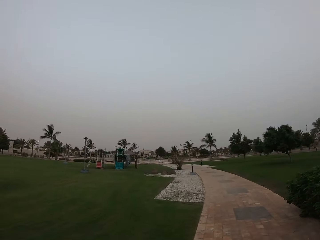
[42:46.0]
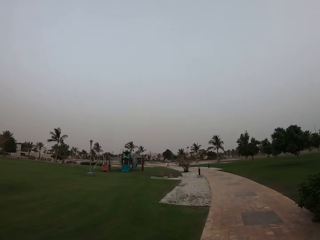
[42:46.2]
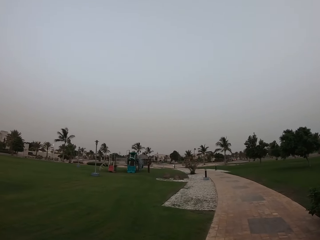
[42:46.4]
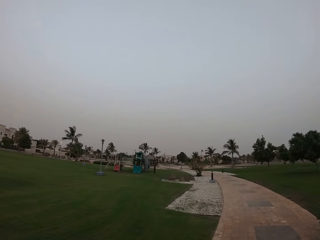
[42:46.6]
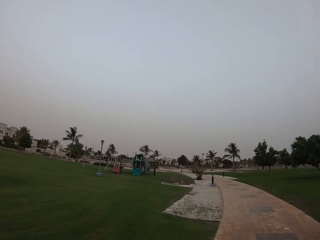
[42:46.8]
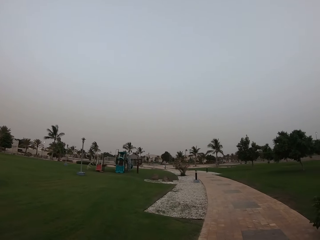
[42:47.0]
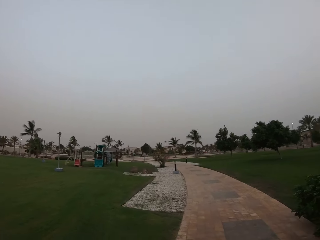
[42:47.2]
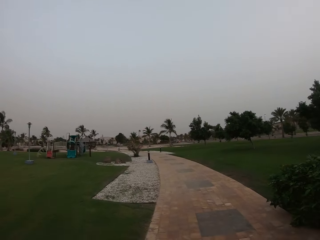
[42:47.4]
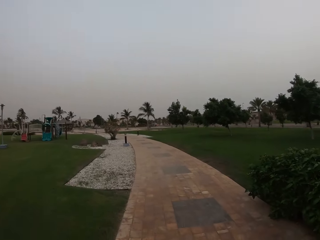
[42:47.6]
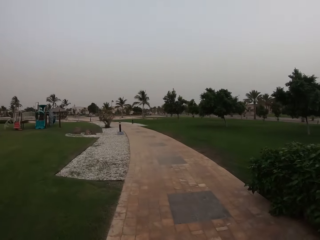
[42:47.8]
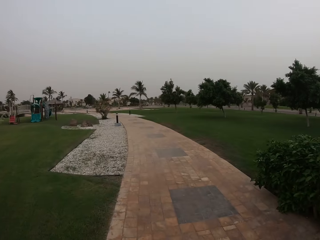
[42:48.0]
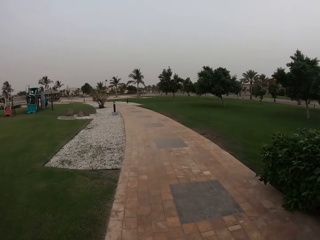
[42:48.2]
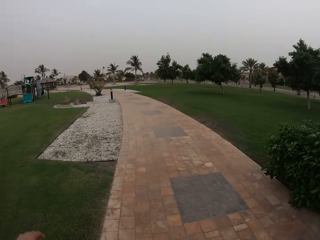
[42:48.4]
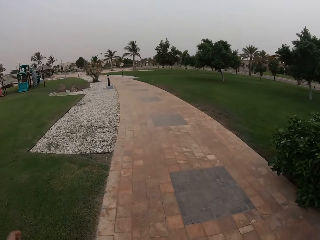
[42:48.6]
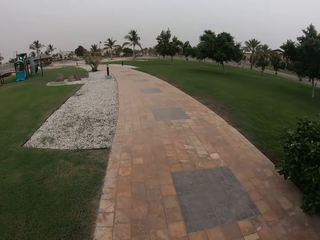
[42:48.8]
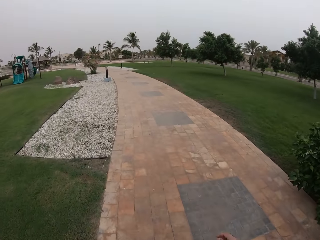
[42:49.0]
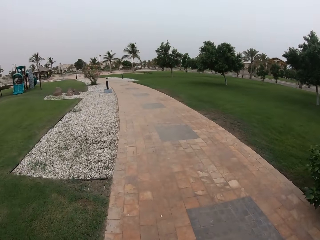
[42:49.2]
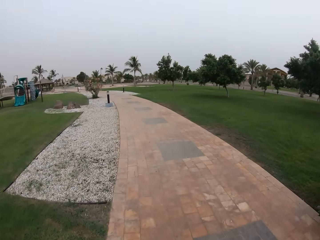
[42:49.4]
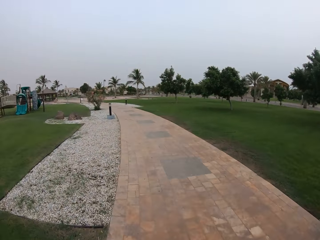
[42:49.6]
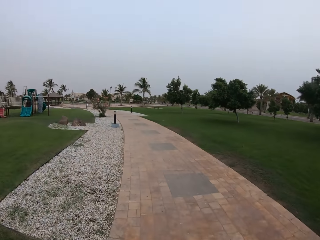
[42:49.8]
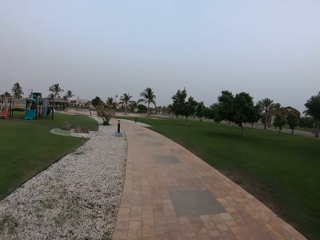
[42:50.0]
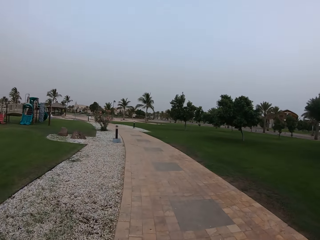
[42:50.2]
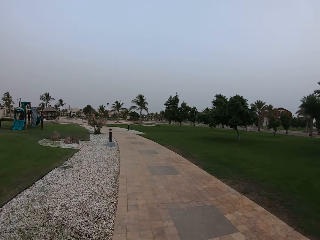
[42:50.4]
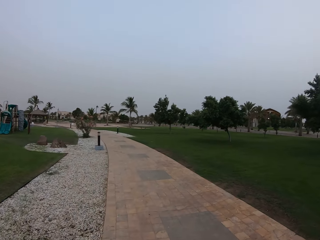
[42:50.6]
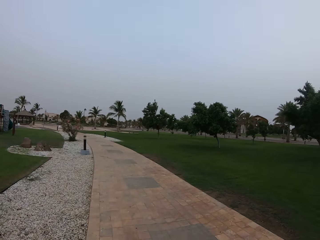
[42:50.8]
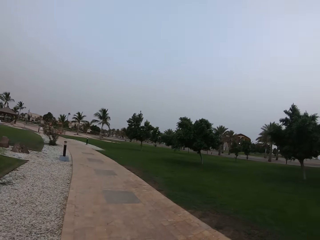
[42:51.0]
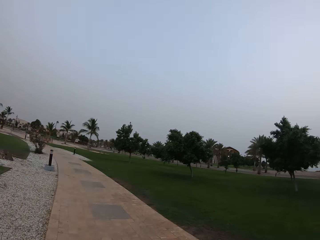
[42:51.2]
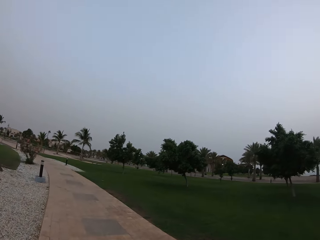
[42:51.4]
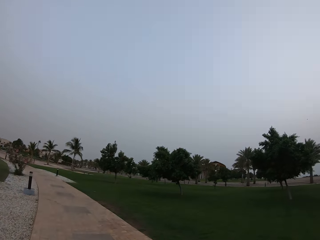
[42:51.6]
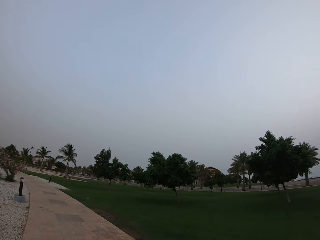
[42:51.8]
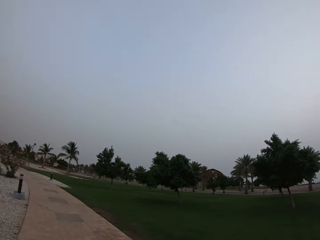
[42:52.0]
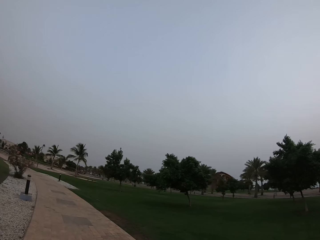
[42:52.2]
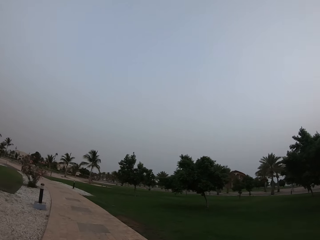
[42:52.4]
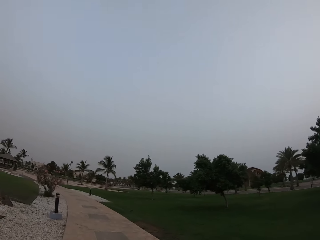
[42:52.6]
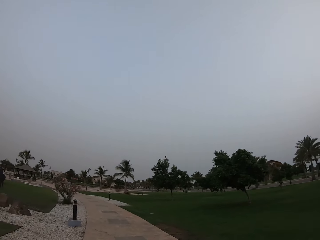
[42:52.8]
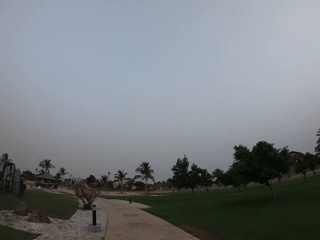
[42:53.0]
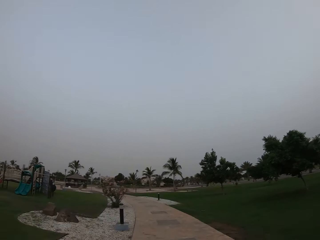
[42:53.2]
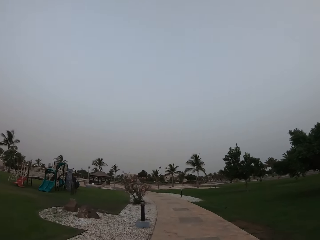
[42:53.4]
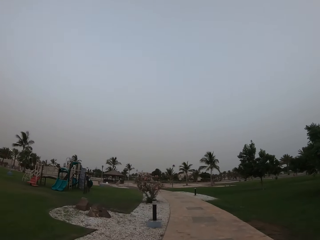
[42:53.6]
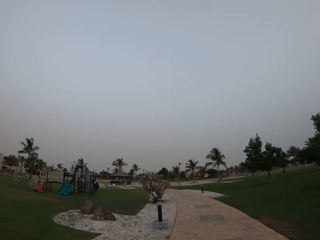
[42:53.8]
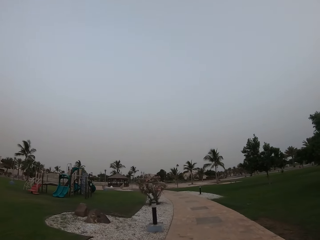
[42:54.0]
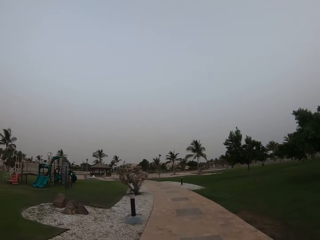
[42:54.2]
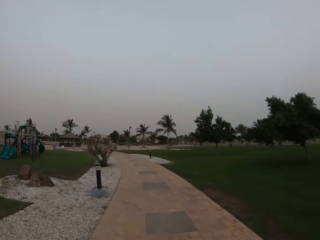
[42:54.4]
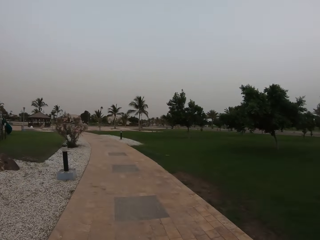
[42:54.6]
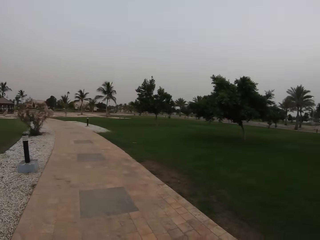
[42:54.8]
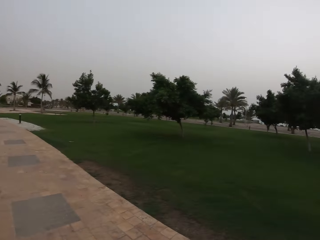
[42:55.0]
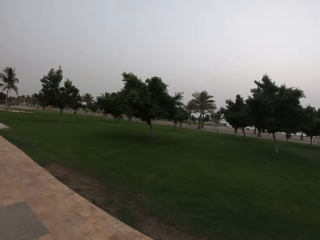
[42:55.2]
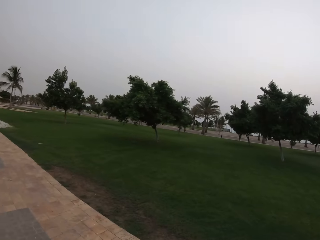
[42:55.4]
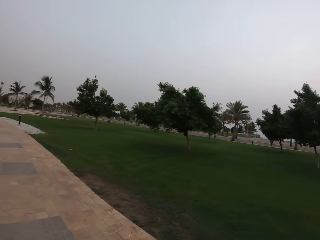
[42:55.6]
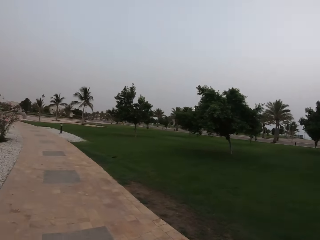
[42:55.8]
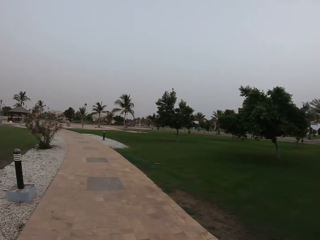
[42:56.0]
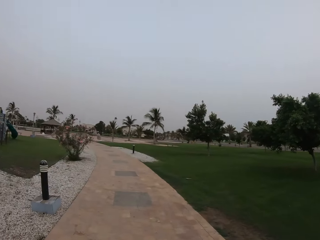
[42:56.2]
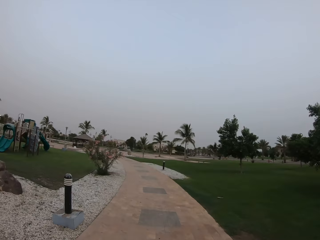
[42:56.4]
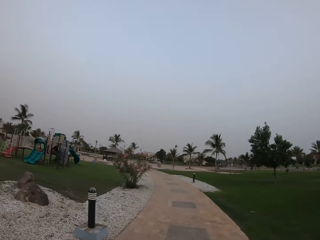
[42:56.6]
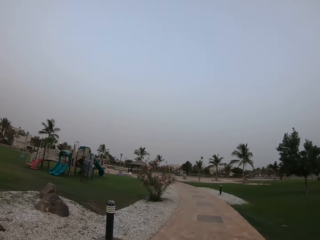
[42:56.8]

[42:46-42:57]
The camera wearer looks around. They walk around. They look around.

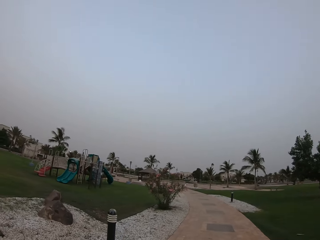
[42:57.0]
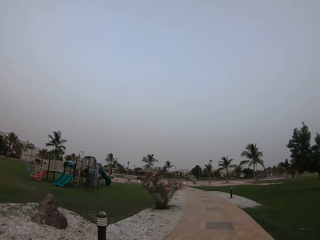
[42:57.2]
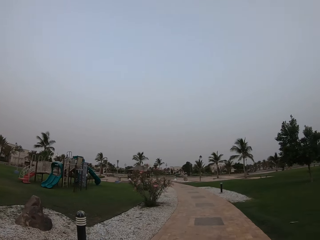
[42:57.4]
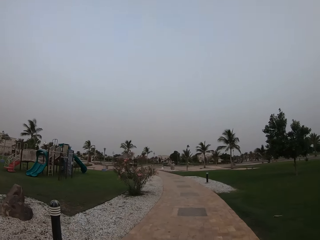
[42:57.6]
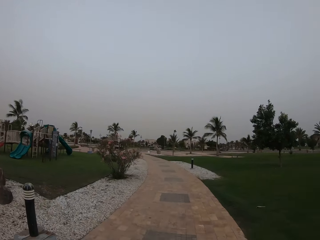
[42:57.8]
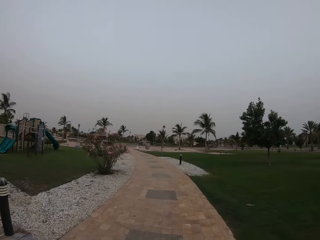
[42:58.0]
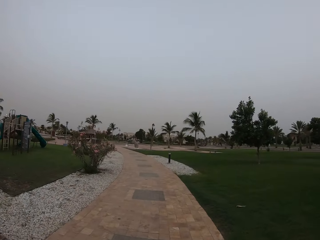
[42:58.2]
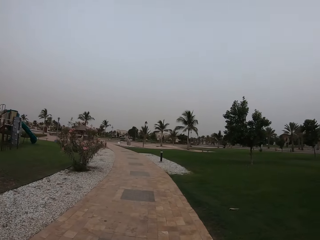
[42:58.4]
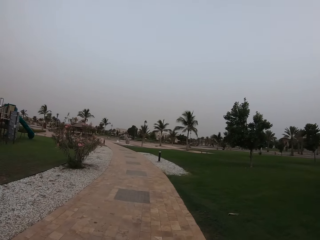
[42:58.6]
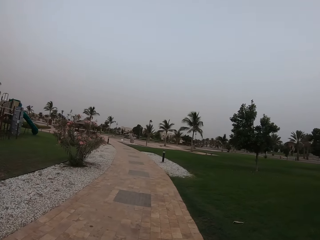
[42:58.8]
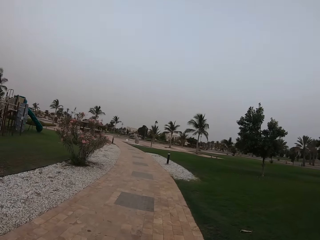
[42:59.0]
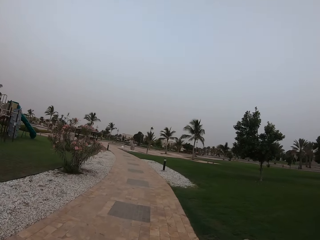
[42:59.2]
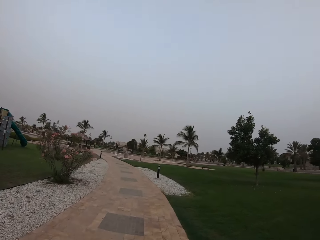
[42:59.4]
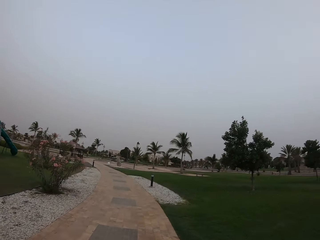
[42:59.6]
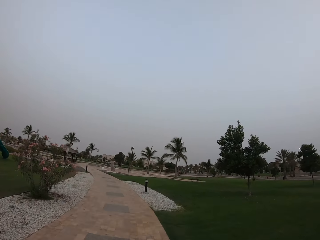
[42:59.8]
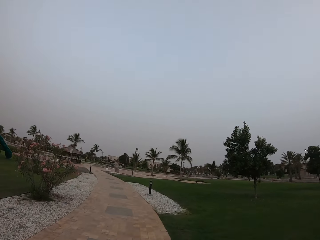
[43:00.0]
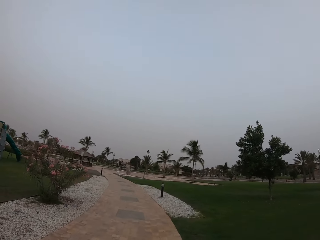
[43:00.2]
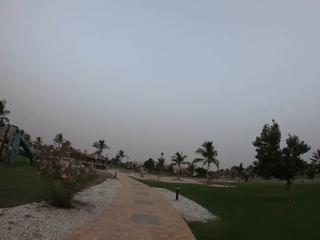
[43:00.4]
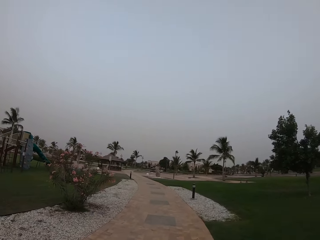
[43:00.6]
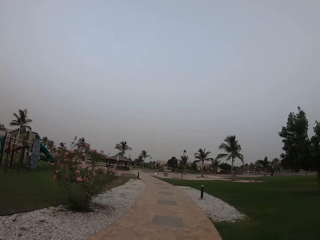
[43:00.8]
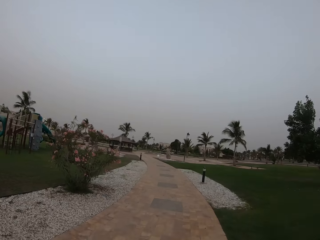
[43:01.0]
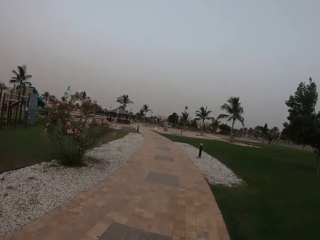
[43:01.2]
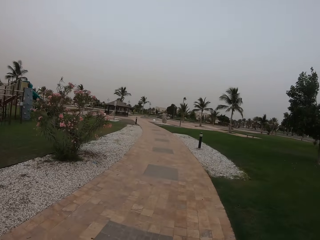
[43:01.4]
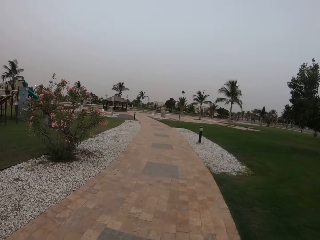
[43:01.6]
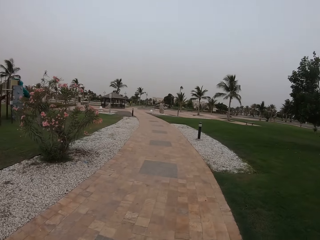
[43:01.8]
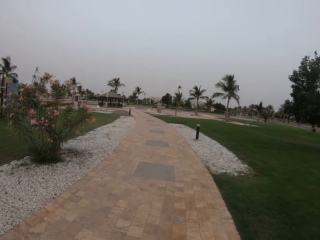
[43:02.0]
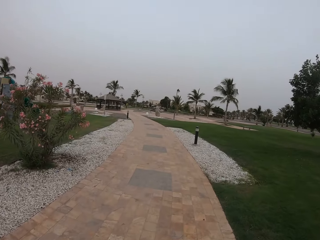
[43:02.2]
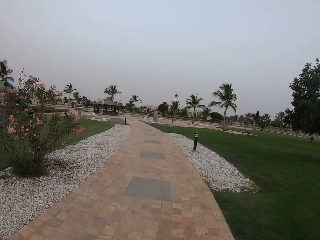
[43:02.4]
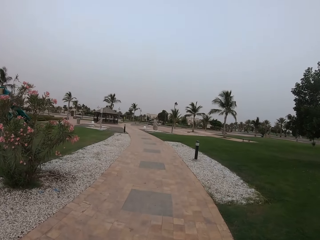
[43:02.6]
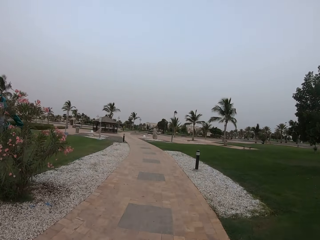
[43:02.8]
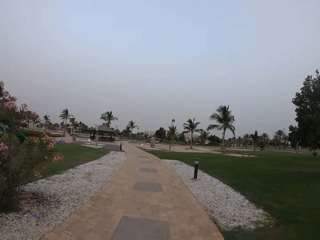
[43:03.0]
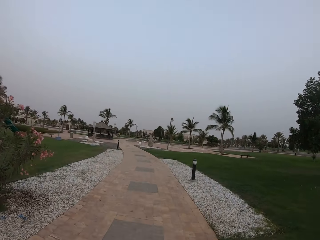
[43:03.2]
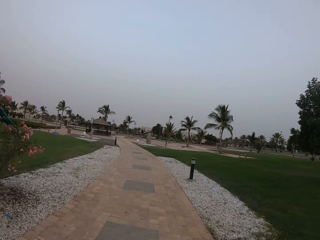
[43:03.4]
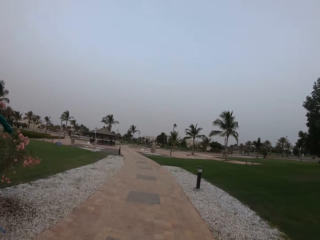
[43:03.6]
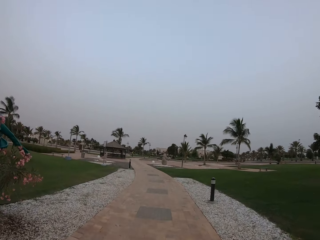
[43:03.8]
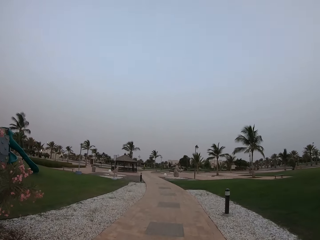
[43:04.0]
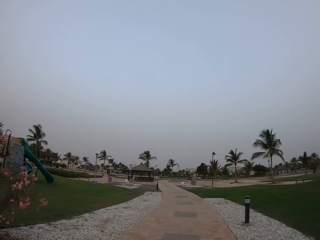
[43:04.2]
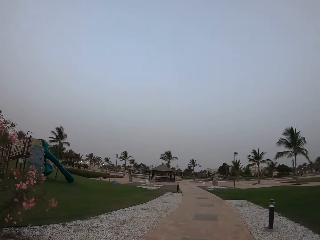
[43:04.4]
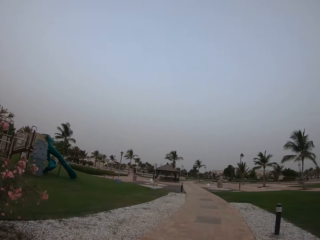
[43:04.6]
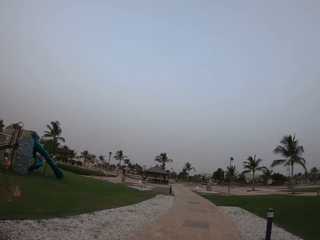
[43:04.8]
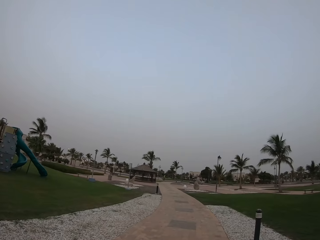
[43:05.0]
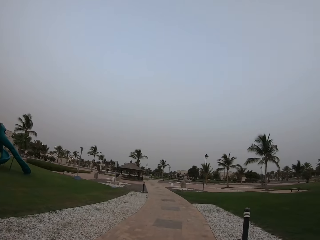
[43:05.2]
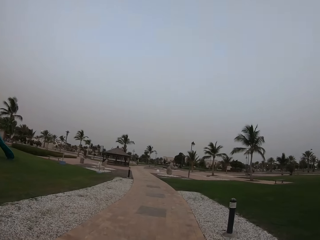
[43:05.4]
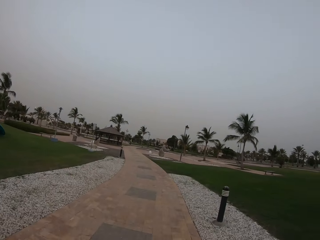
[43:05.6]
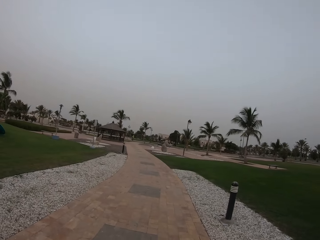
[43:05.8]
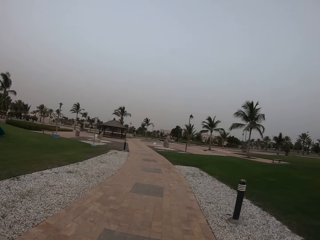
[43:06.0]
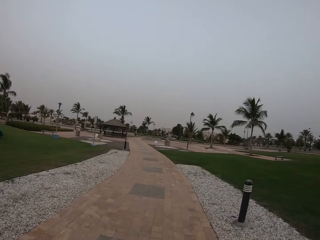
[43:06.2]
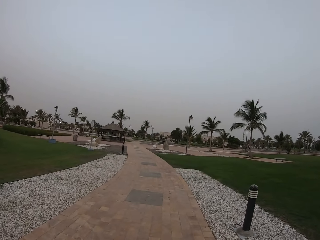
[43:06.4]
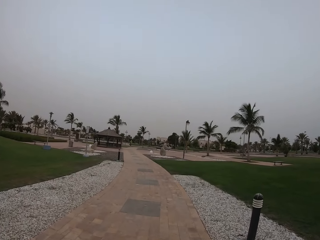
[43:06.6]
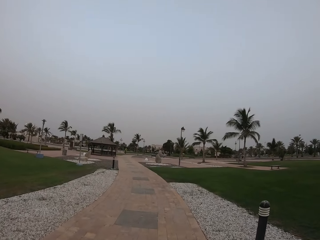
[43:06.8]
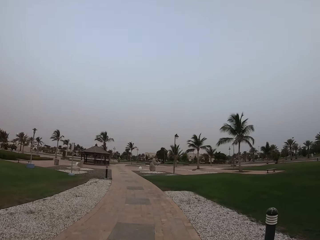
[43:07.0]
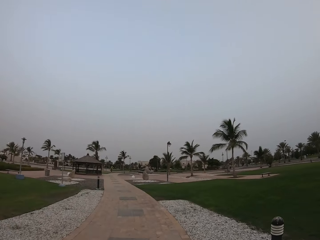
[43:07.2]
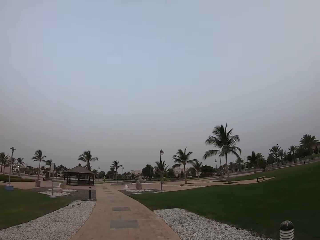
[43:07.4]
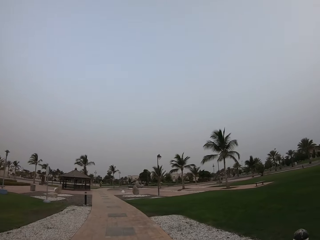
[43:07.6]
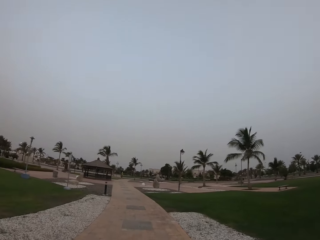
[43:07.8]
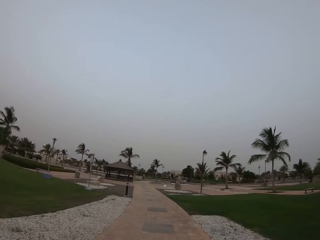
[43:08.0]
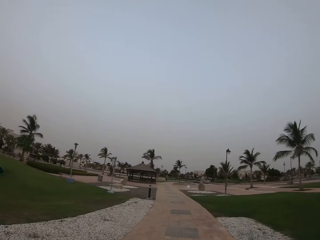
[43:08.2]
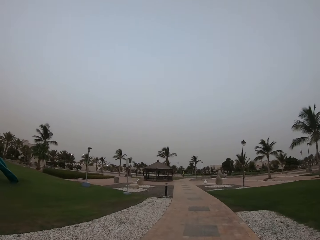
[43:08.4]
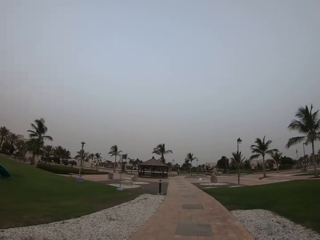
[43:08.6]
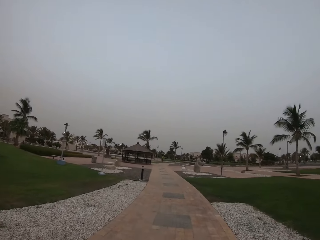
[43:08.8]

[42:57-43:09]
The camera wearer walks around.
